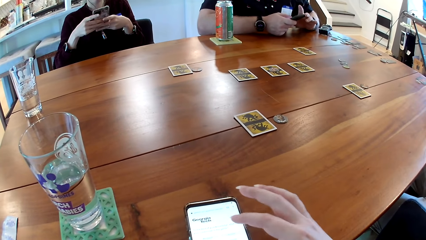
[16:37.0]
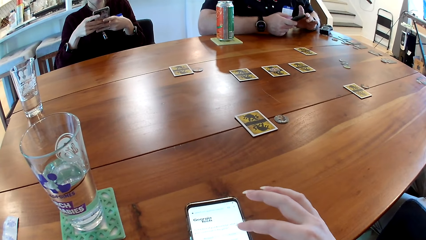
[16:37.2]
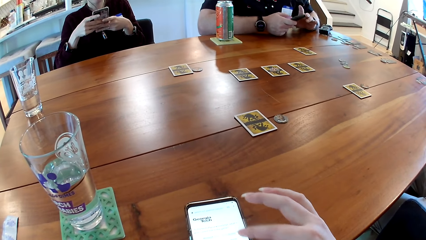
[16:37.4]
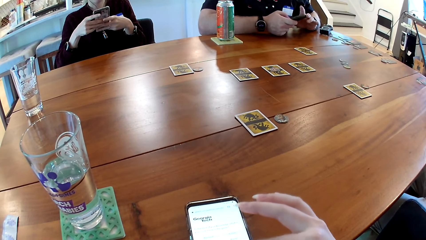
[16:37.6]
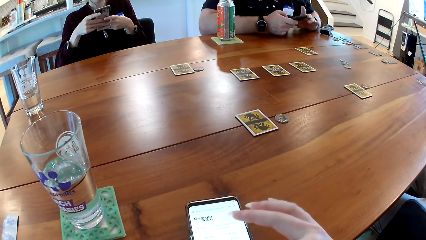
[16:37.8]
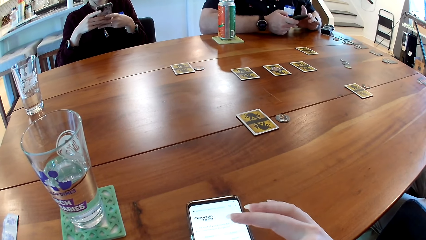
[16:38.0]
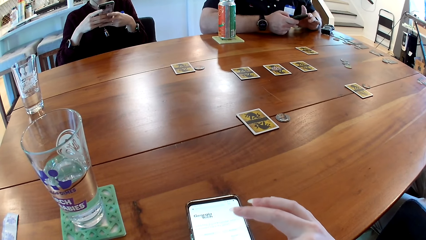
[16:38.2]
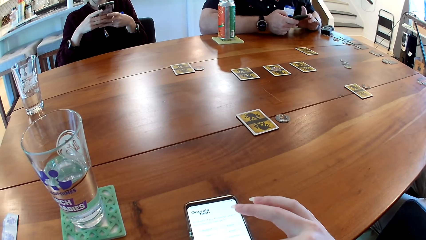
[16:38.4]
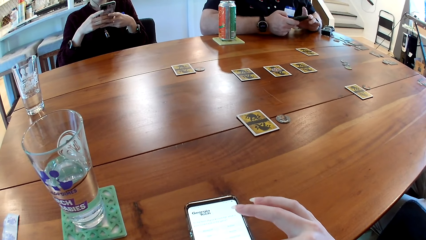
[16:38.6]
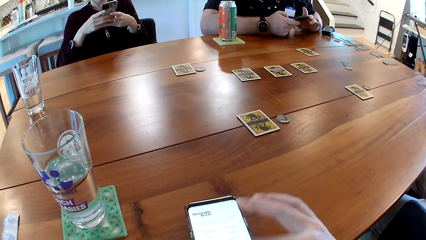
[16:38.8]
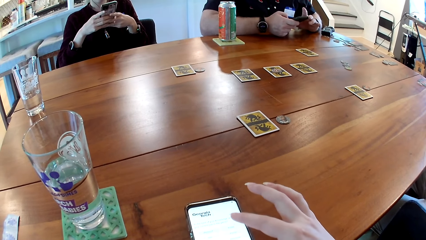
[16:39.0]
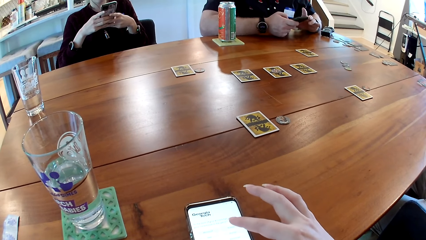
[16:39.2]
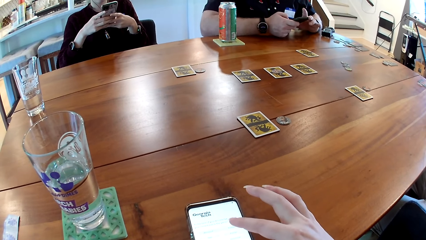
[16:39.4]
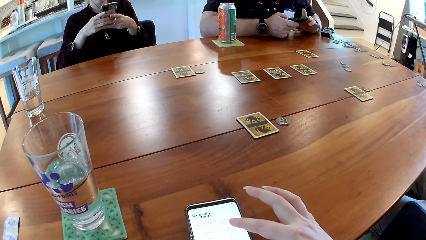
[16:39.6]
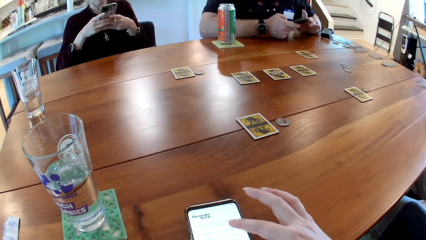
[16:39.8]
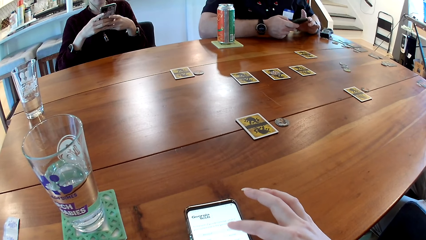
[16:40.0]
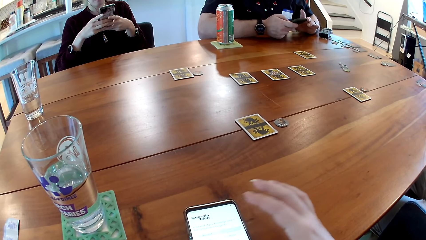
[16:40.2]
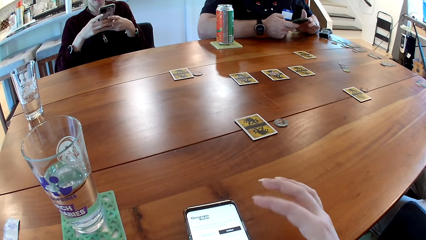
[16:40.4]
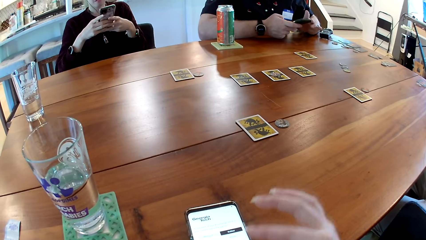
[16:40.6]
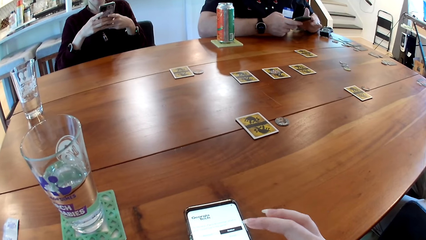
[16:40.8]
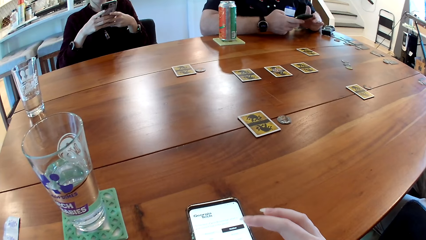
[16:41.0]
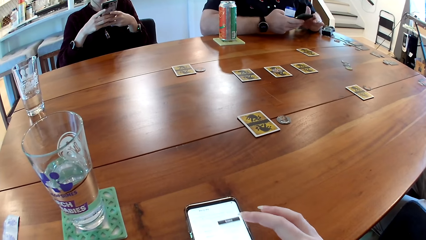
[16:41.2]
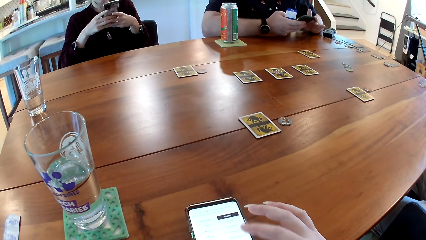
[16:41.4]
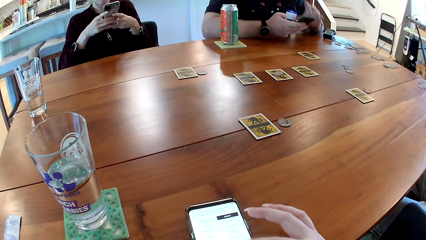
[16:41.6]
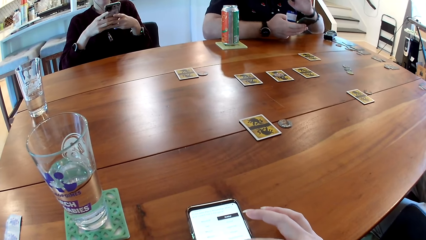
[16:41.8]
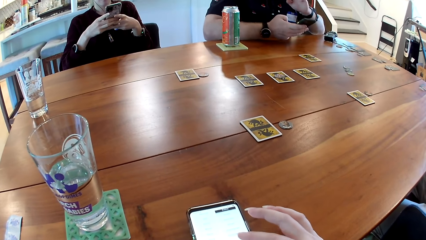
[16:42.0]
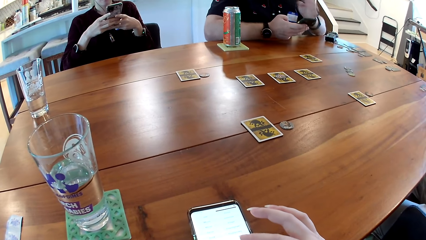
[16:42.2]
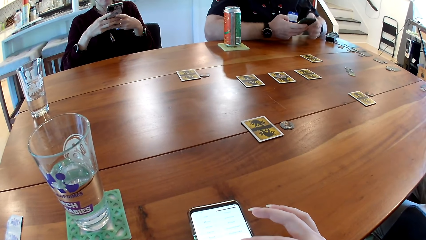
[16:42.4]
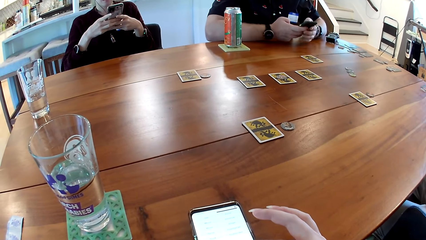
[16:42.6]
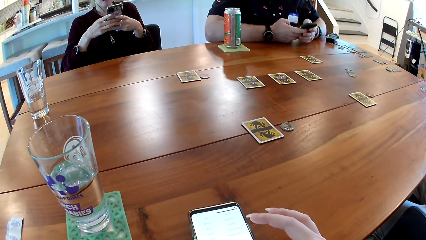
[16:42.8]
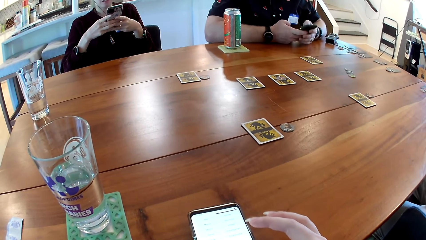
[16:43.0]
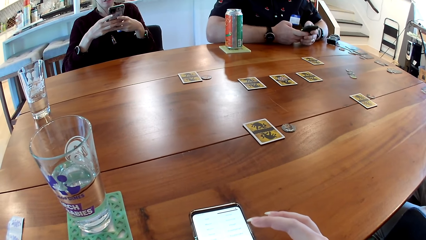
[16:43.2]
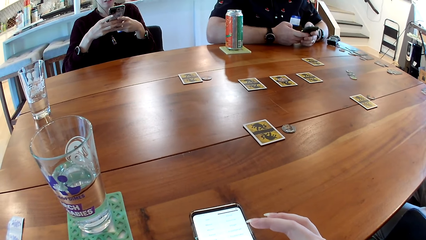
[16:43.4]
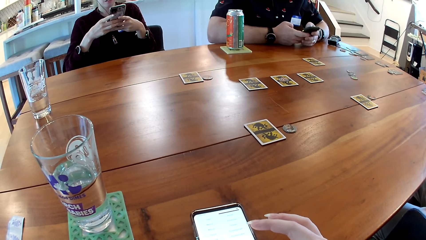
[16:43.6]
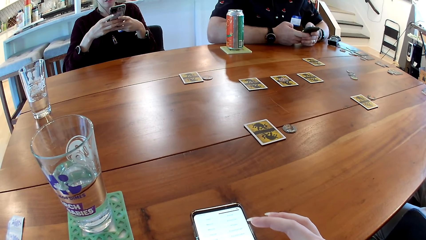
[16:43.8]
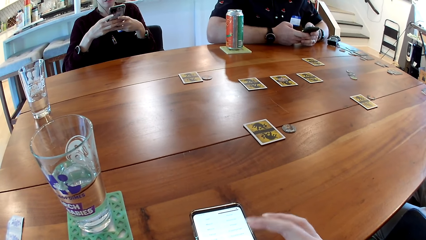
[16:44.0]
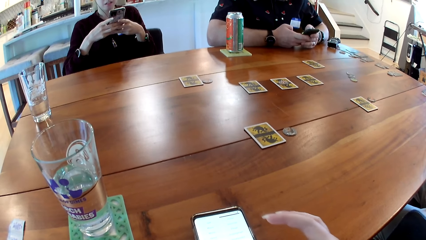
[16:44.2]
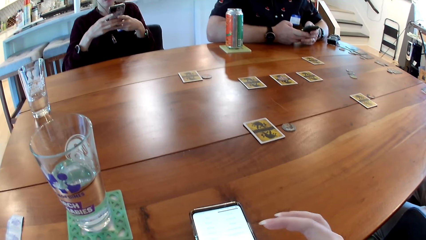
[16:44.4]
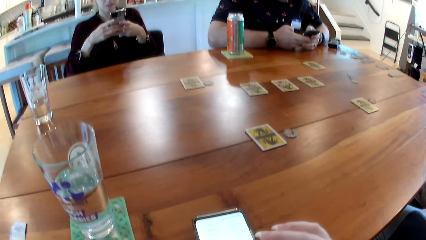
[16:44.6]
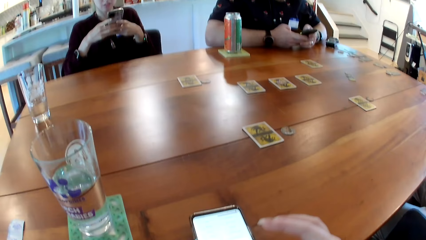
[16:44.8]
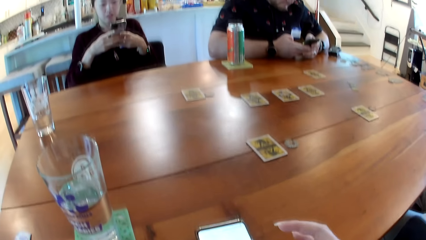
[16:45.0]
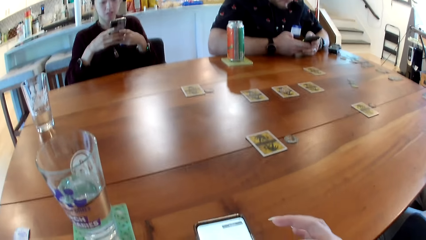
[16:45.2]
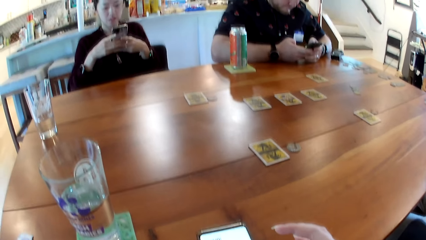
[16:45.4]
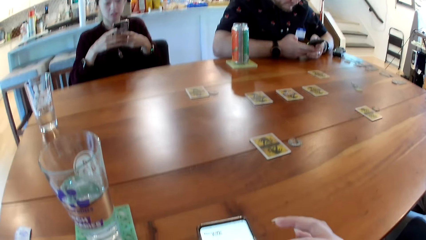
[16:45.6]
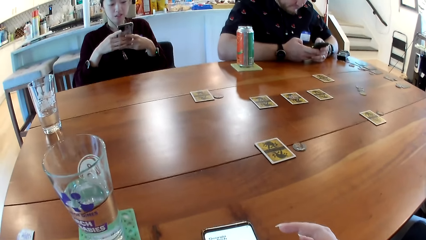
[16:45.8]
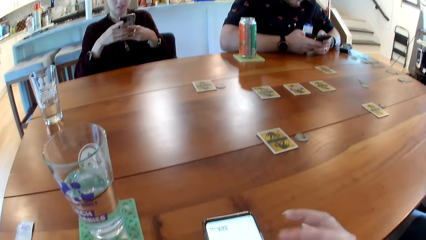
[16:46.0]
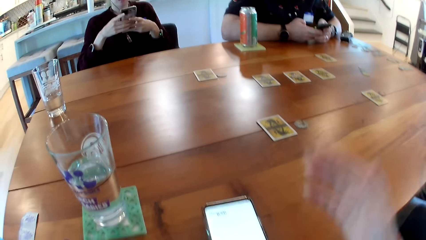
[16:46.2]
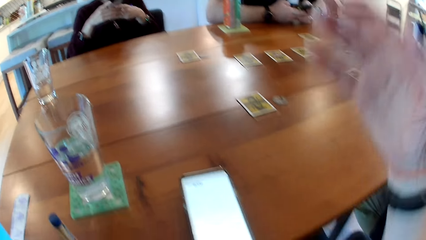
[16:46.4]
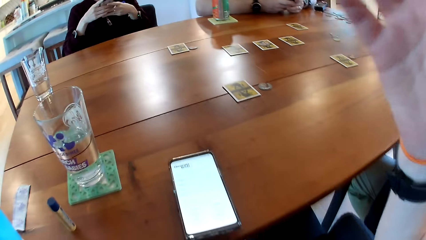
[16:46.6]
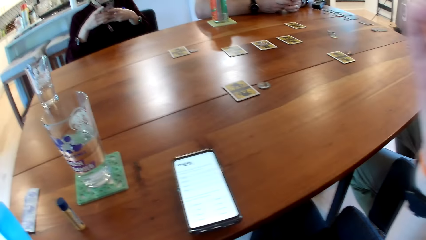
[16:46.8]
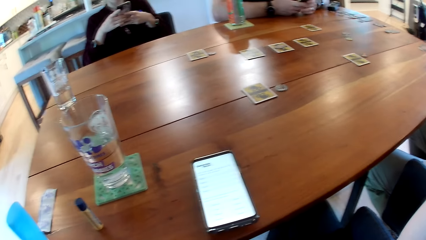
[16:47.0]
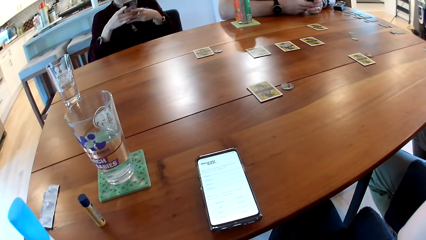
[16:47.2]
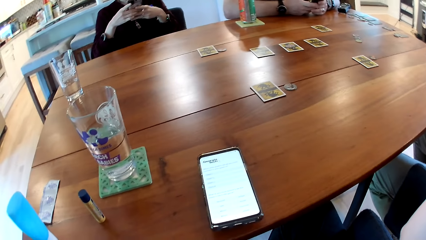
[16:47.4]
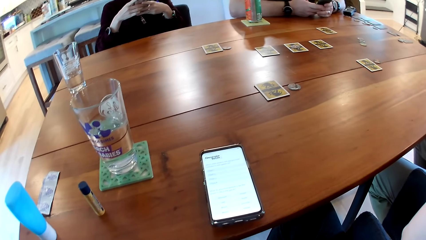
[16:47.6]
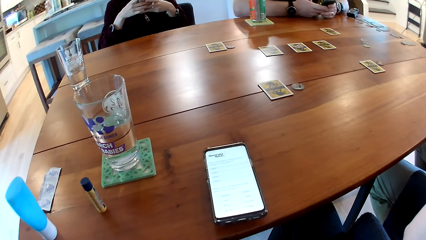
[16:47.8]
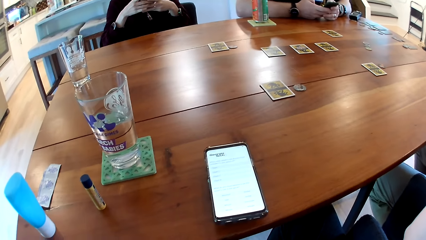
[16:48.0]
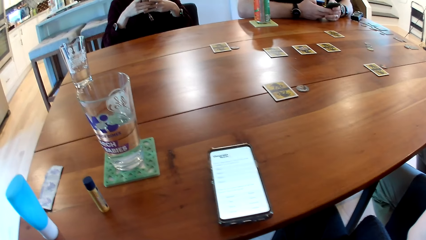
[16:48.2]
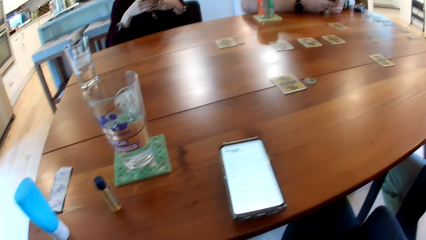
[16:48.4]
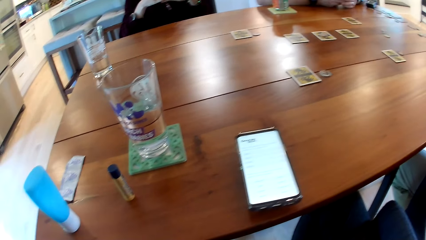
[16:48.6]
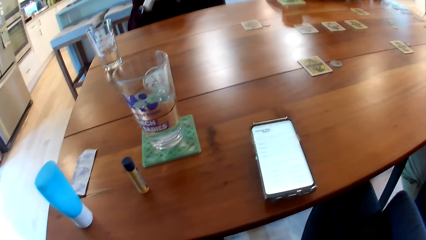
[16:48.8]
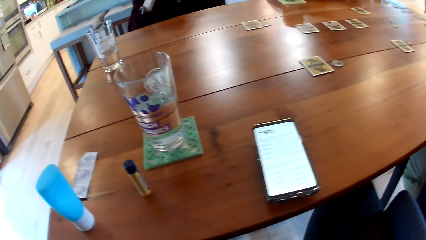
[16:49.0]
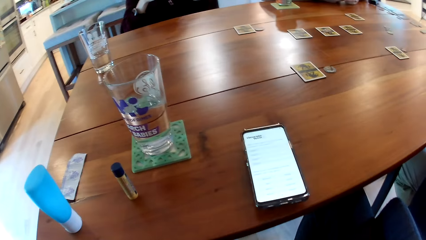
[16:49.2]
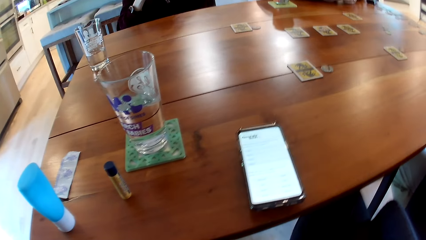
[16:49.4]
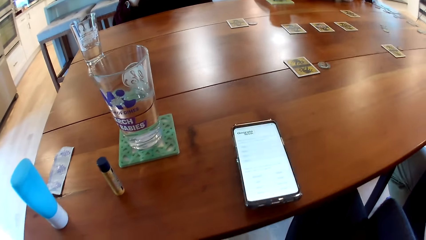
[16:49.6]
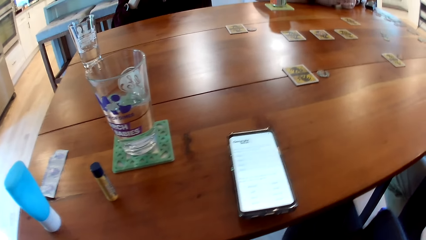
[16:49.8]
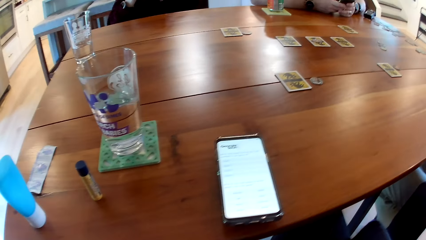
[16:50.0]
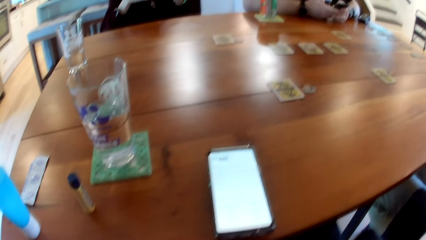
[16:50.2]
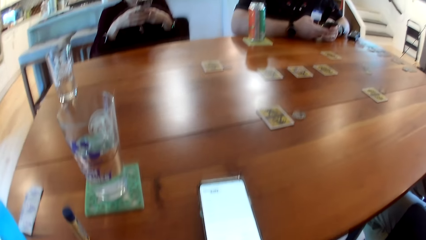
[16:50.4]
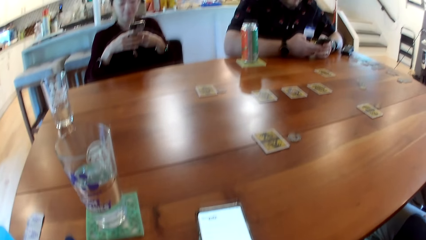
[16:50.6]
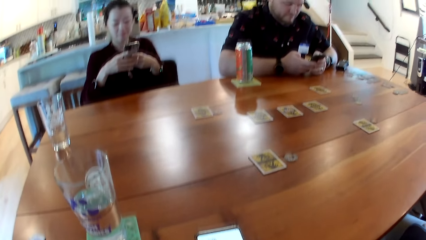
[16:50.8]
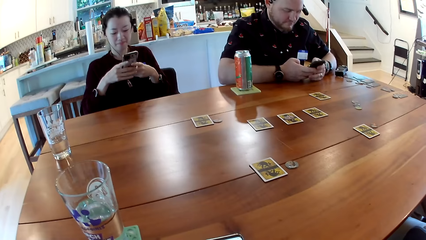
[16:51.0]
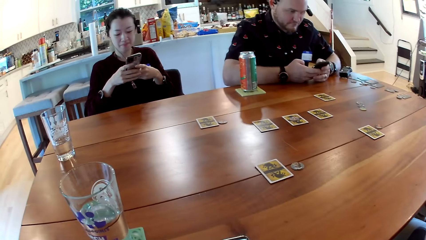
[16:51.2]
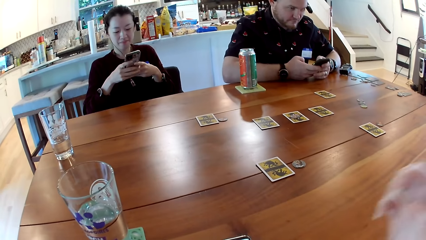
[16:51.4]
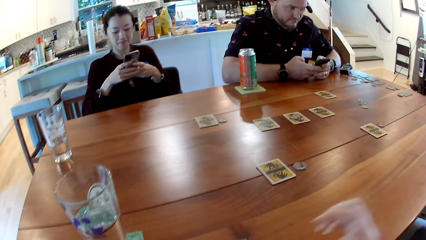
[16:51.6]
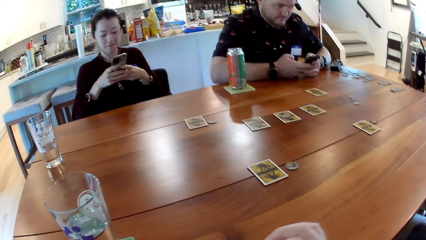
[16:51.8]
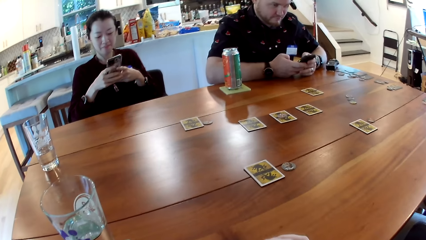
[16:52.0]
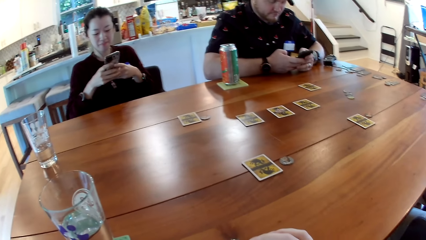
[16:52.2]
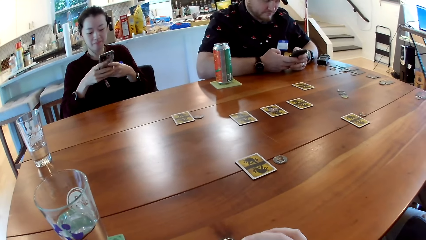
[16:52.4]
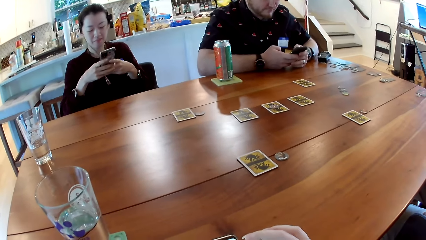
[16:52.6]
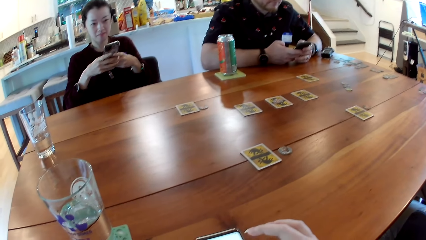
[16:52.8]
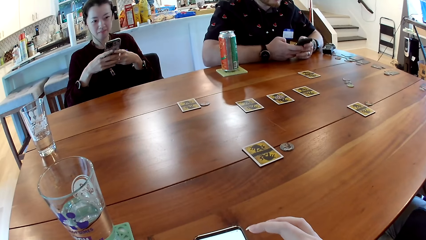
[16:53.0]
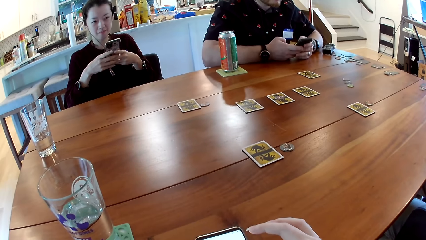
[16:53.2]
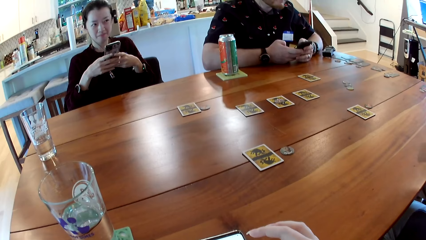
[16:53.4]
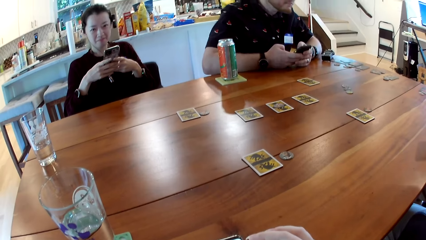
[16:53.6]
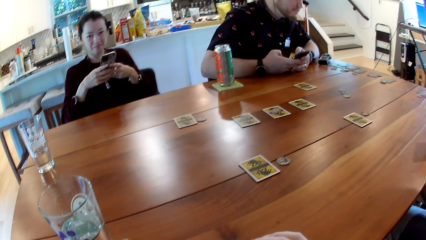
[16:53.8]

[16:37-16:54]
The camera wearer raises her hand to something.
